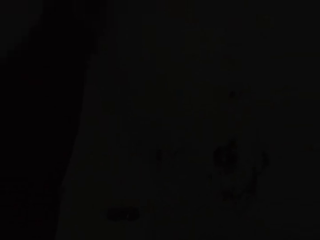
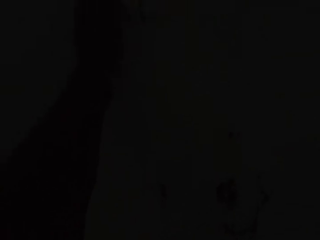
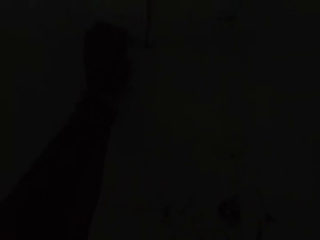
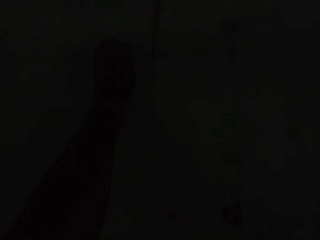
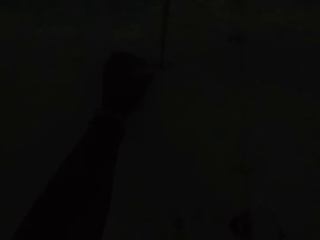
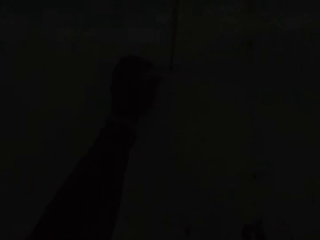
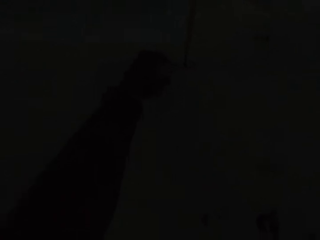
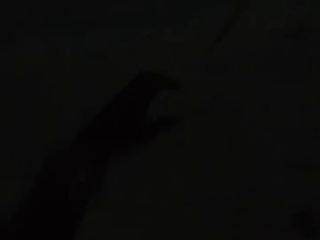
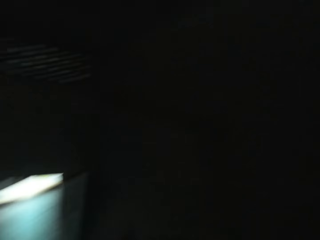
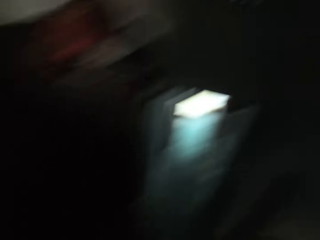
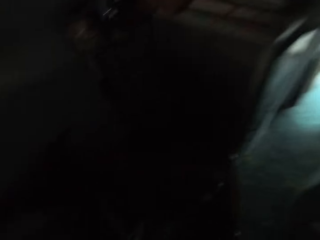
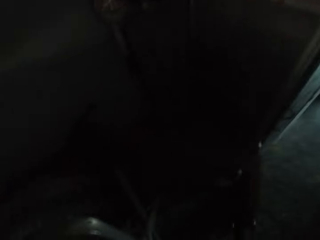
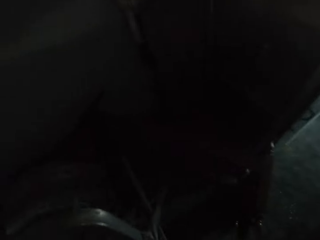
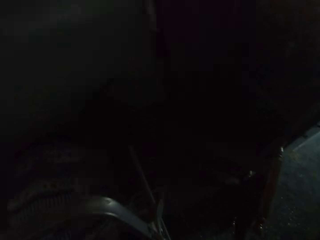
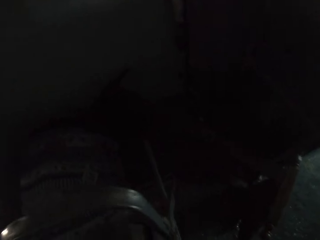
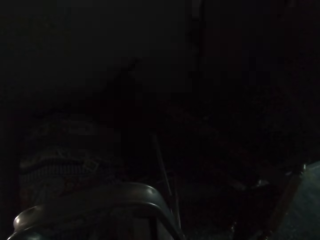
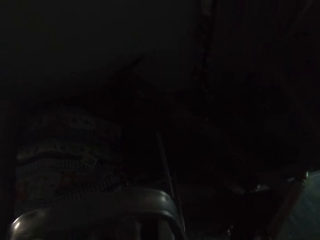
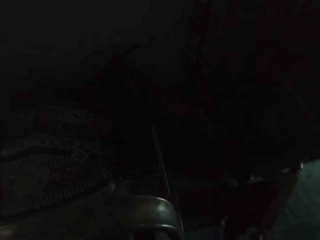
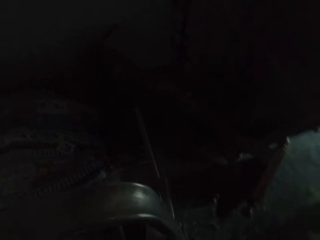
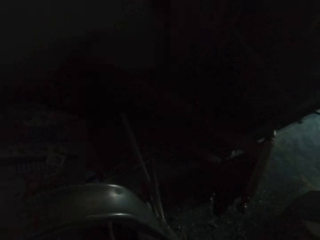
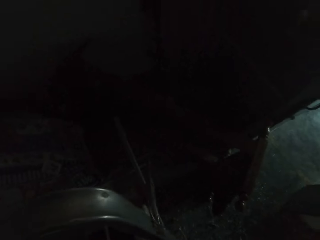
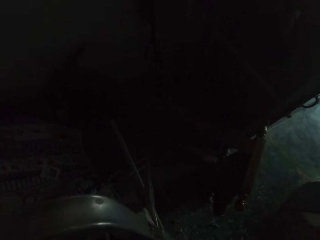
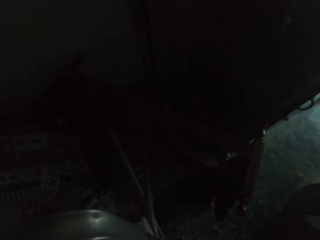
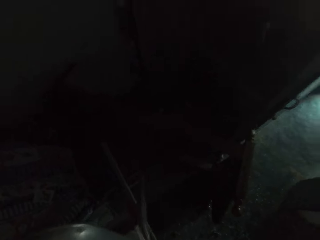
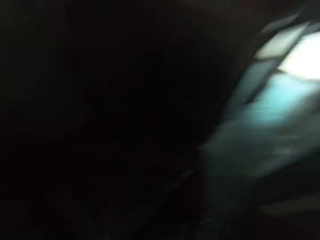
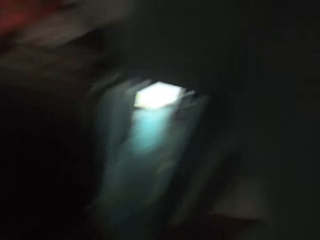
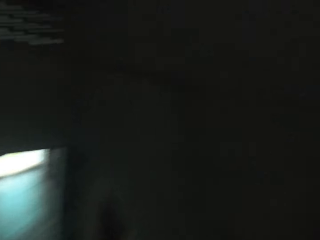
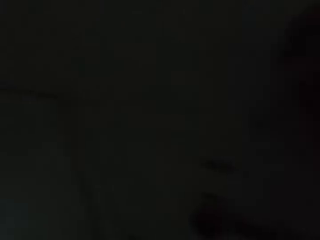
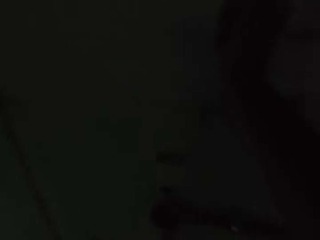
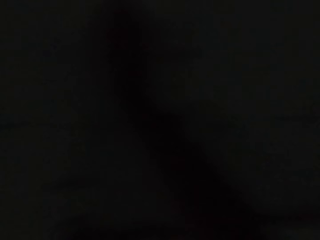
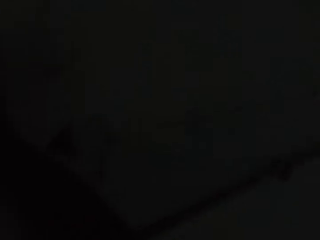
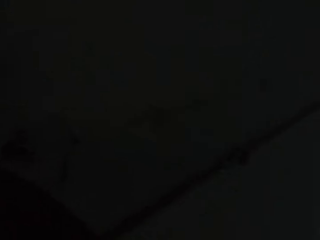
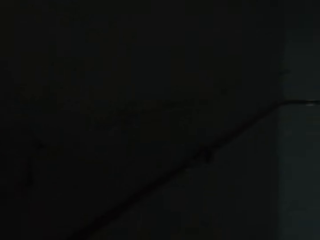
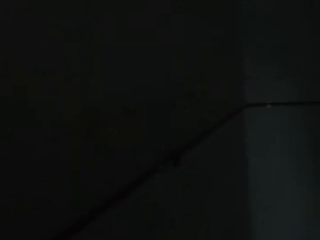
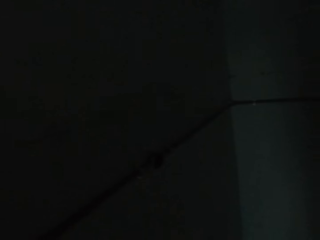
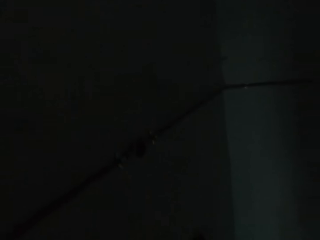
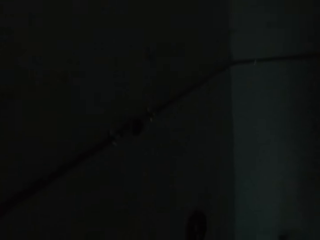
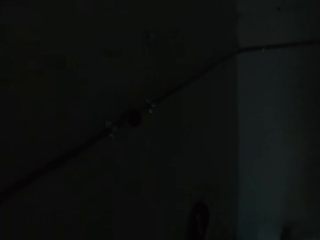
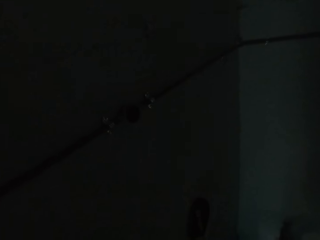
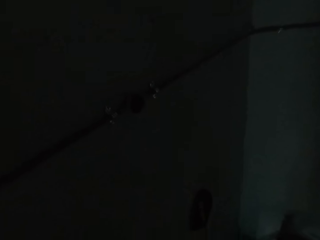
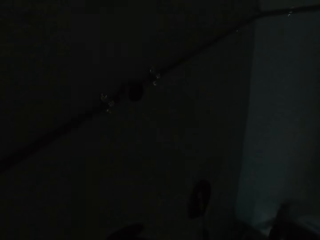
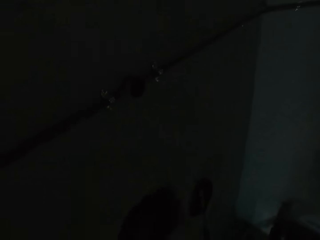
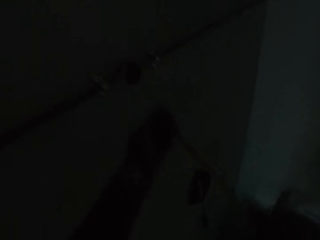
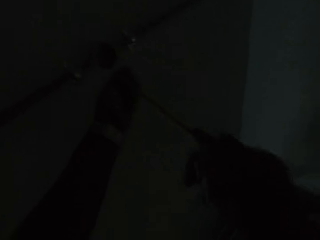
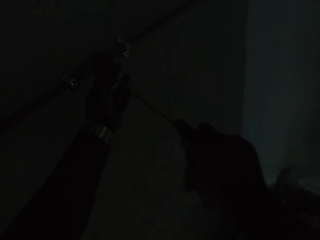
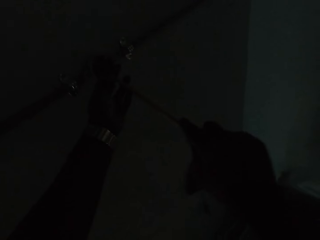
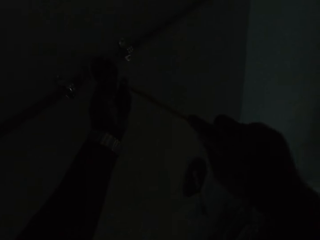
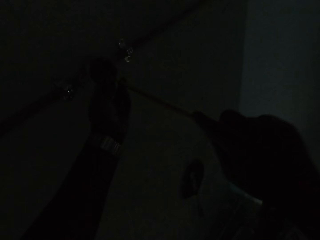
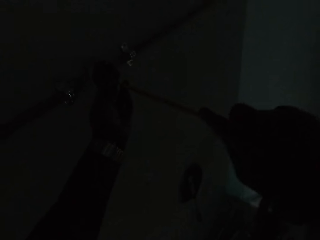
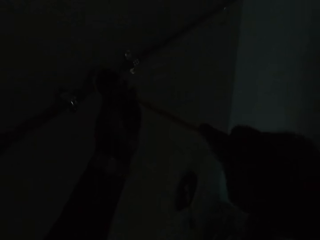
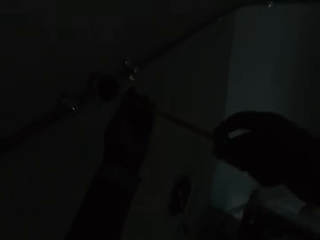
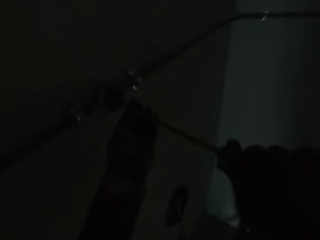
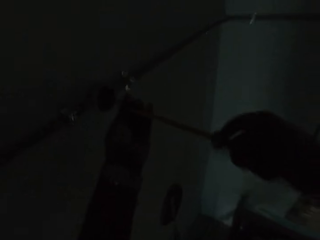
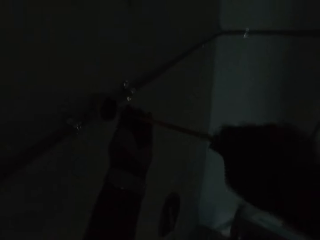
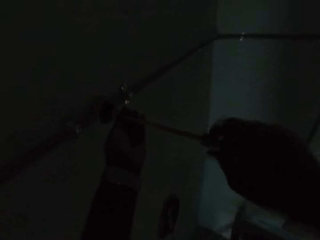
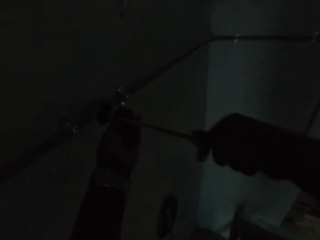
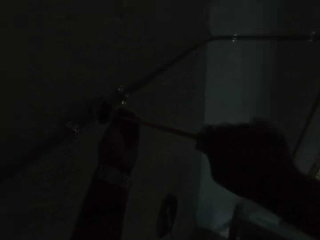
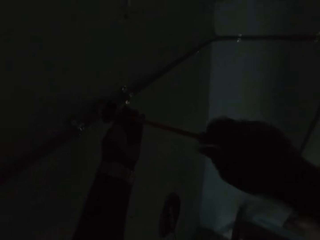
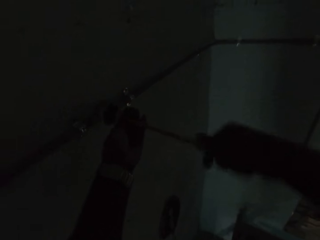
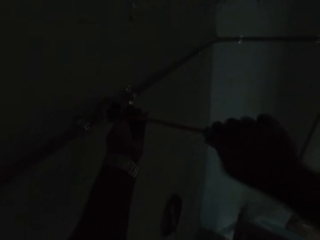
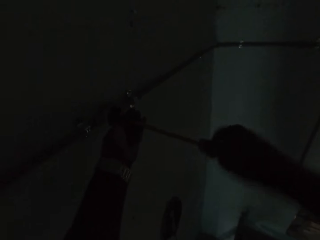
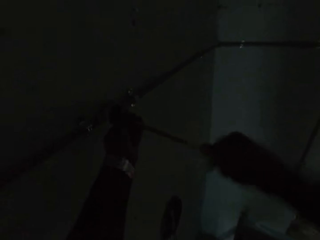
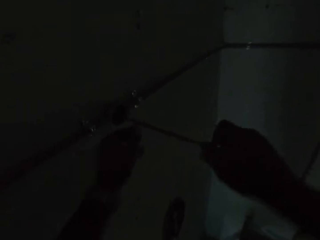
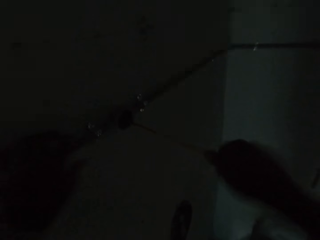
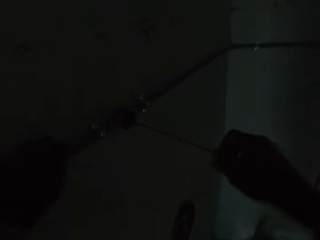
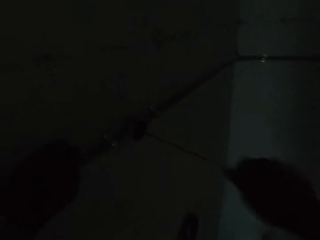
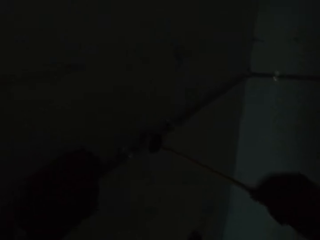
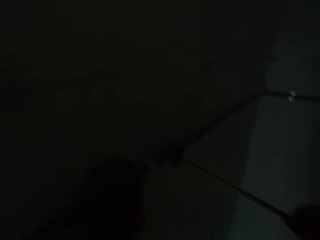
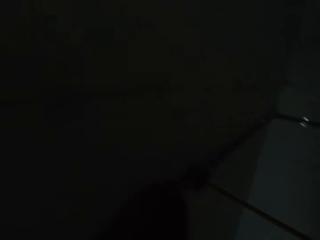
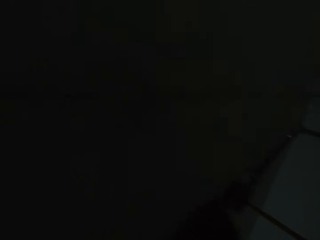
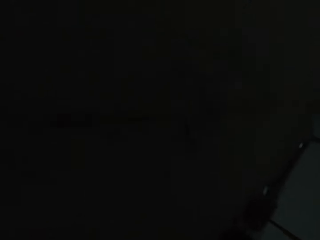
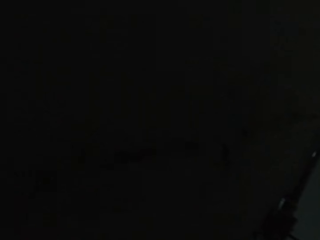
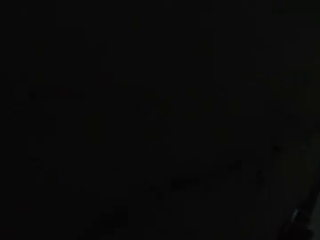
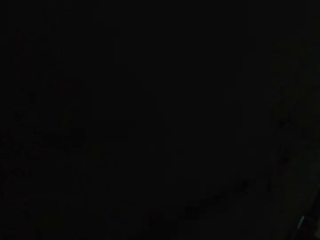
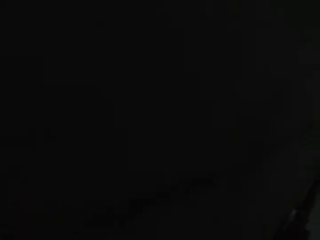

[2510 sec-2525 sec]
The camera wearer turns towards the ladder and stares at the ladder. He turns towards the wall and inspects the wall. He holds the regulator with his left hand. He fastens a screw on the wall with a screwdriver in his right hand. He places the screwdriver on the regulator. He holds the screwdriver with both his hands. He unscrews the regulator's screws with the screwdriver. He holds the pipe with his left hand. He unscrews the regulator's screws with the screwdriver.

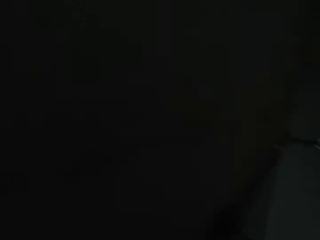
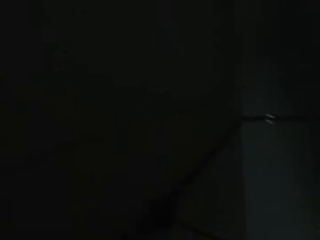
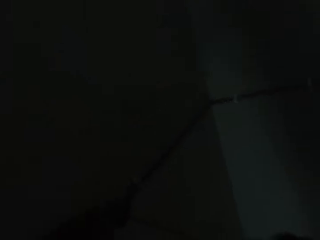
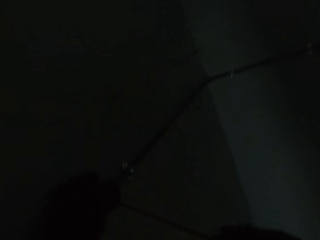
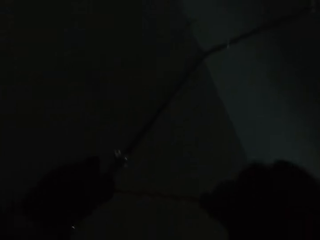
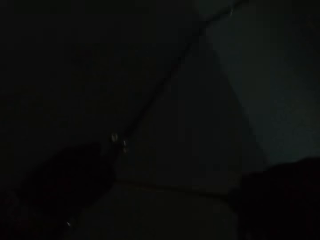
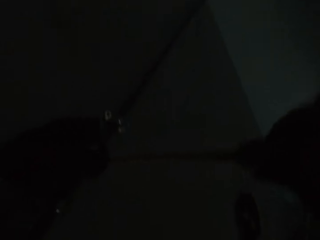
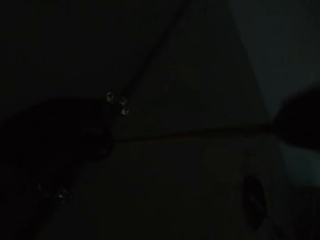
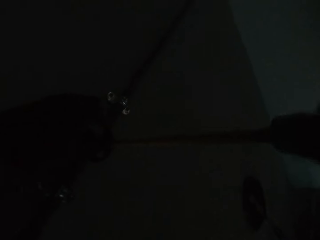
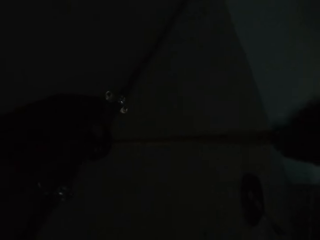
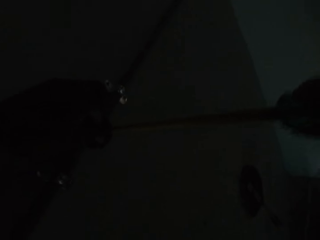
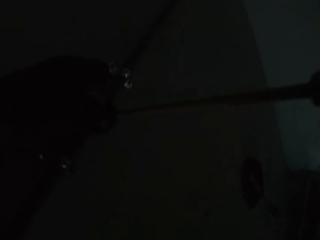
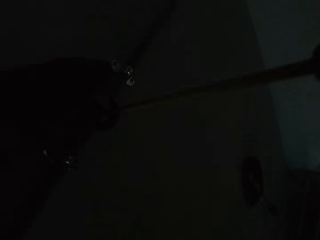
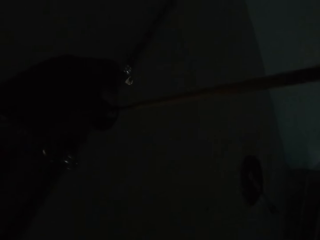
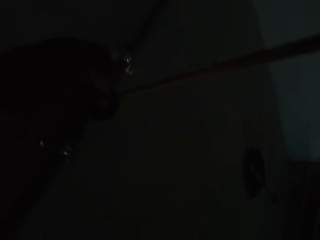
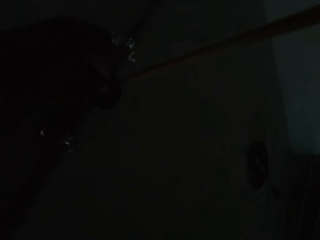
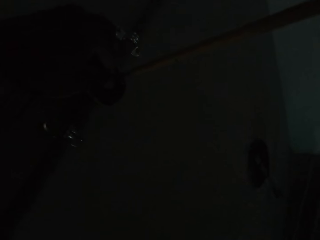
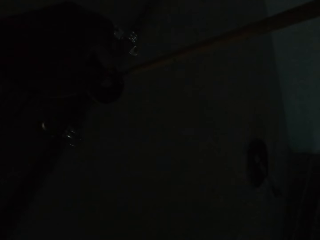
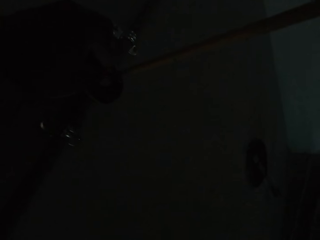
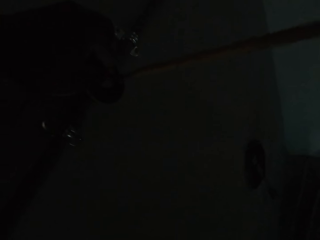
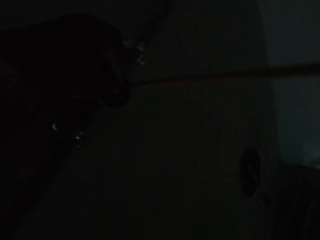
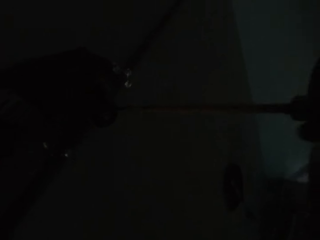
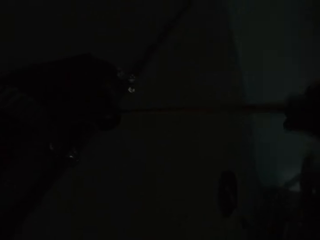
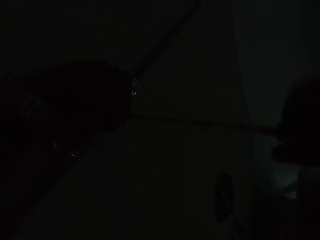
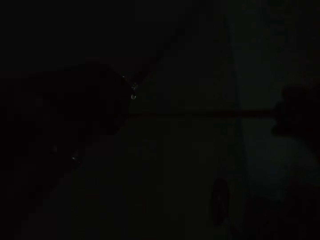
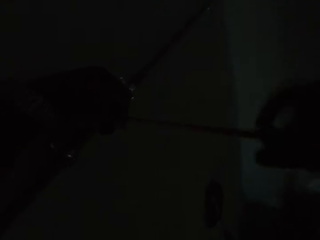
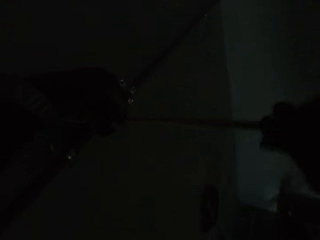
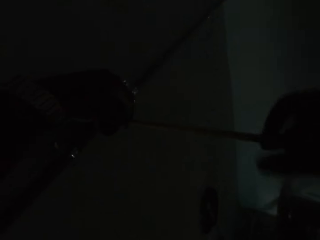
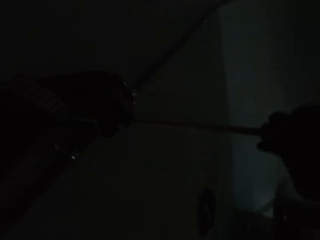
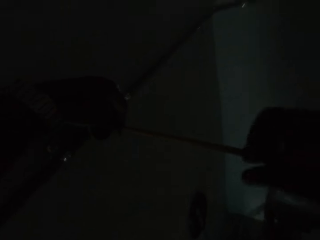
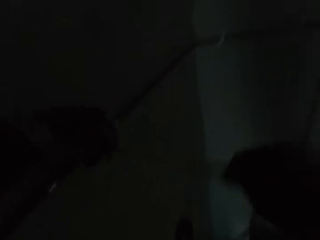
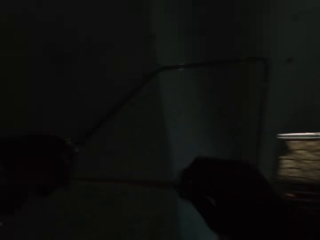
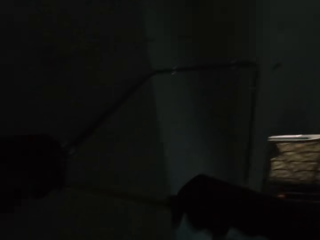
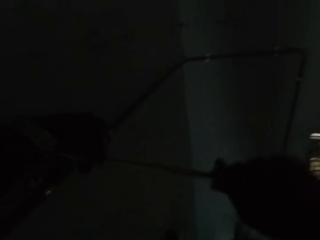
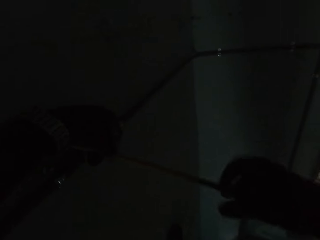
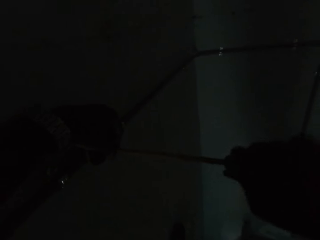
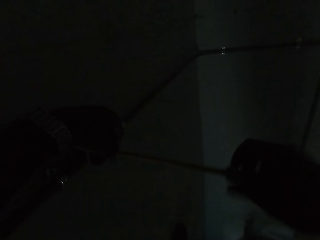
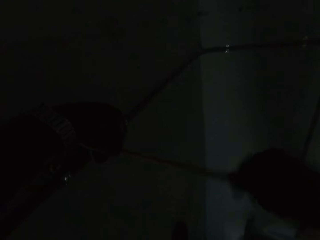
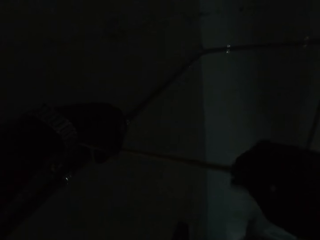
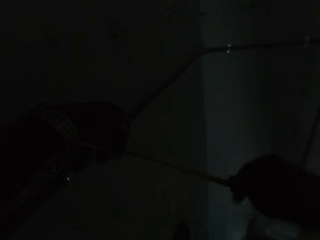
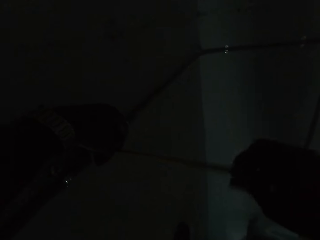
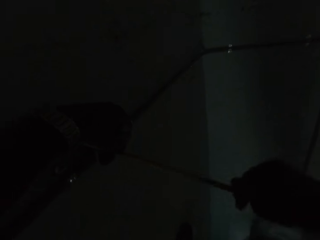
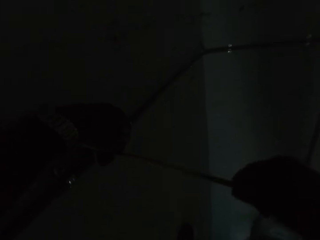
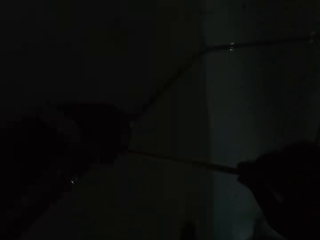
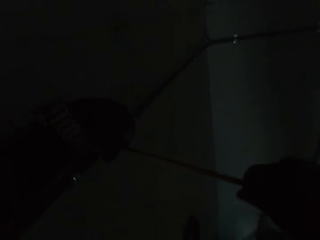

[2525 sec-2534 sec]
The camera wearer holds the screwdriver with both his hands. He unscrews the regulator's screws with the screwdriver.
